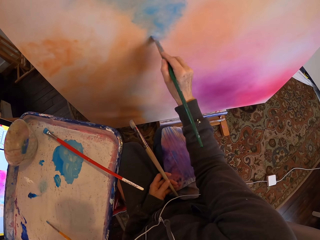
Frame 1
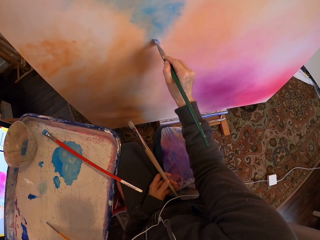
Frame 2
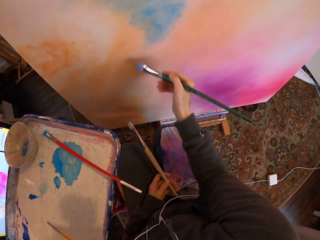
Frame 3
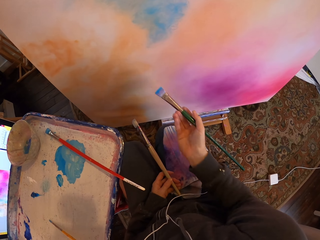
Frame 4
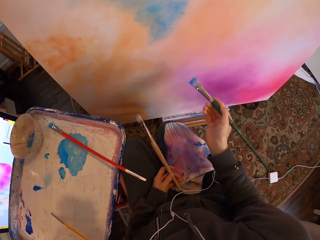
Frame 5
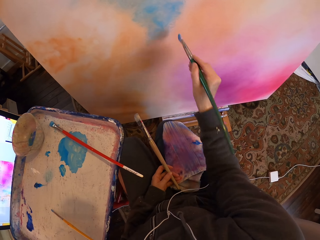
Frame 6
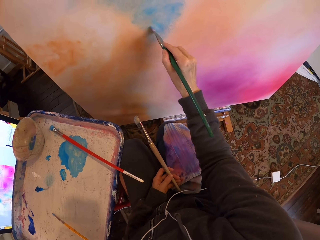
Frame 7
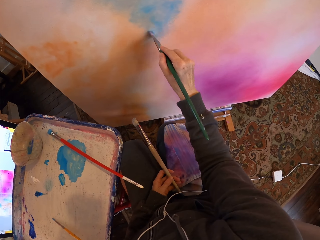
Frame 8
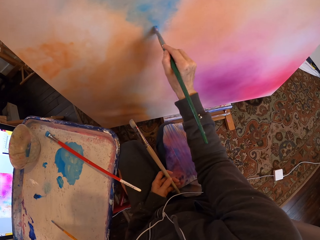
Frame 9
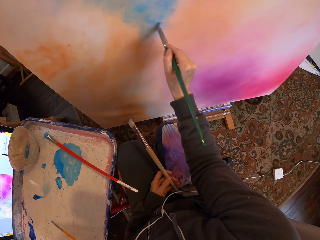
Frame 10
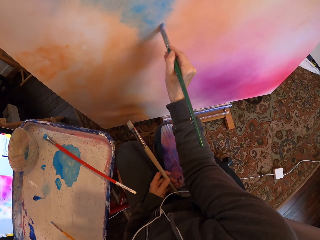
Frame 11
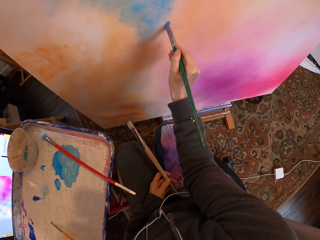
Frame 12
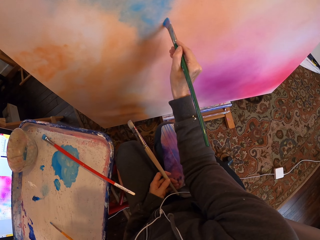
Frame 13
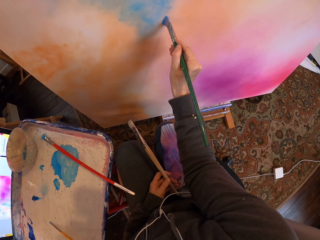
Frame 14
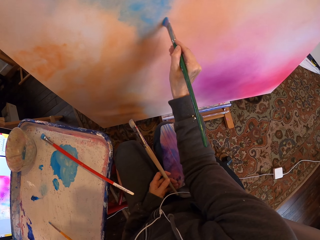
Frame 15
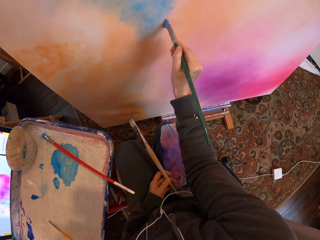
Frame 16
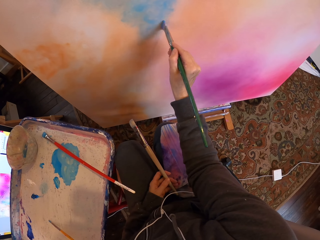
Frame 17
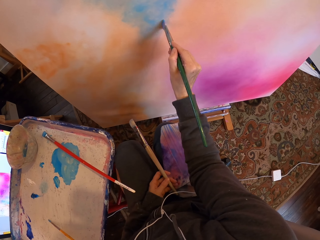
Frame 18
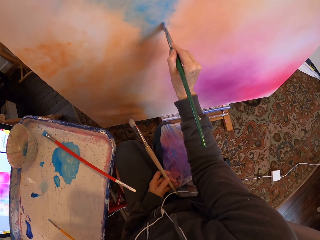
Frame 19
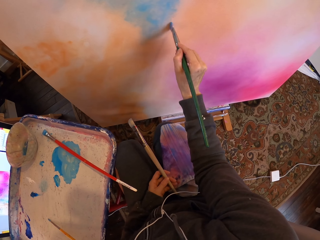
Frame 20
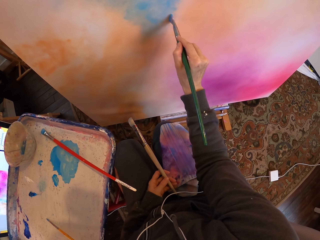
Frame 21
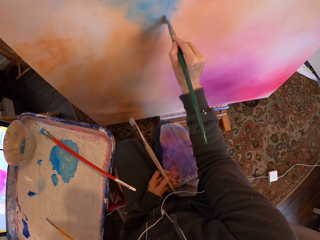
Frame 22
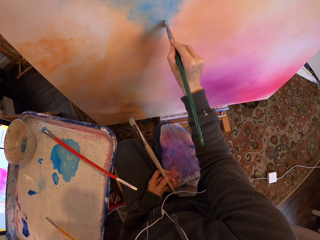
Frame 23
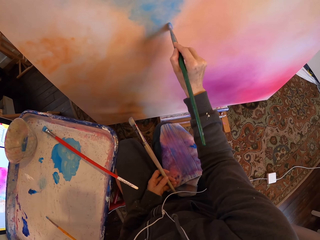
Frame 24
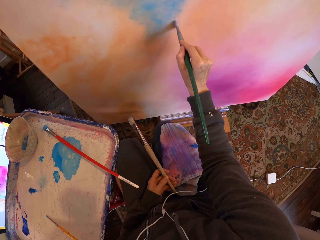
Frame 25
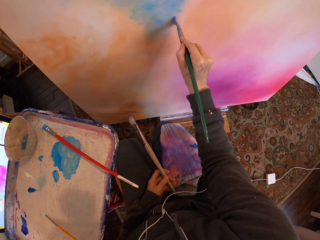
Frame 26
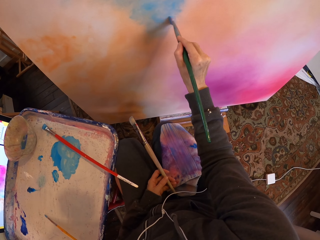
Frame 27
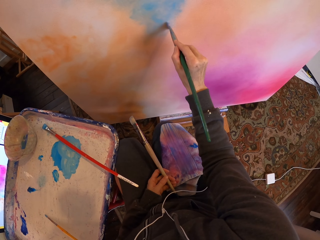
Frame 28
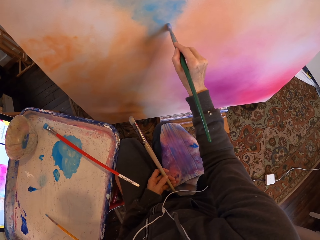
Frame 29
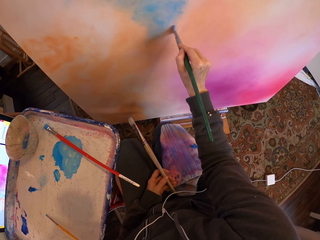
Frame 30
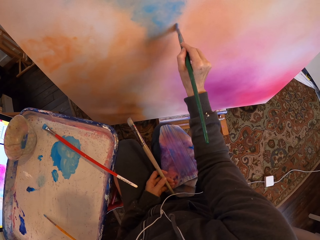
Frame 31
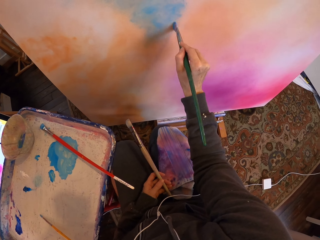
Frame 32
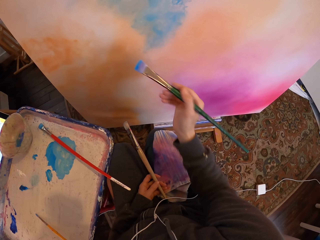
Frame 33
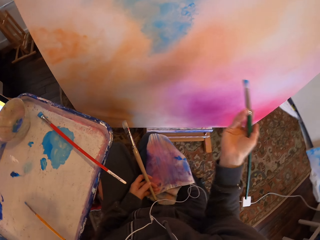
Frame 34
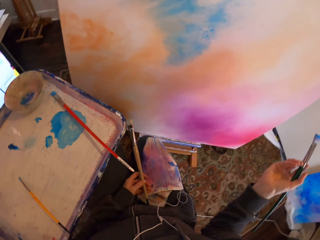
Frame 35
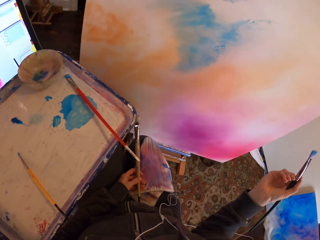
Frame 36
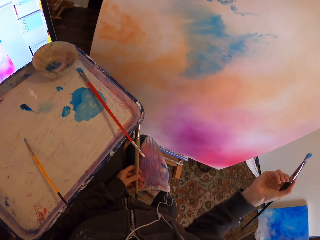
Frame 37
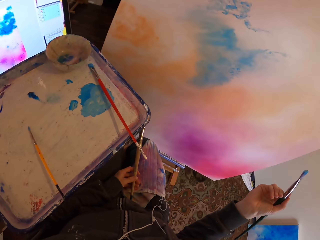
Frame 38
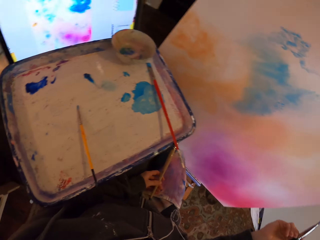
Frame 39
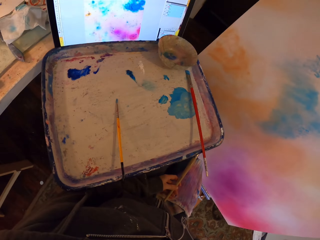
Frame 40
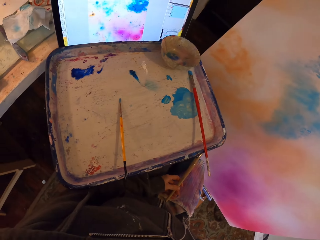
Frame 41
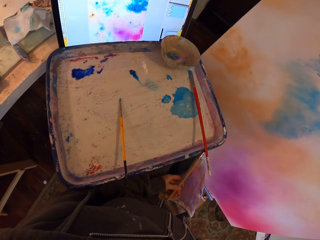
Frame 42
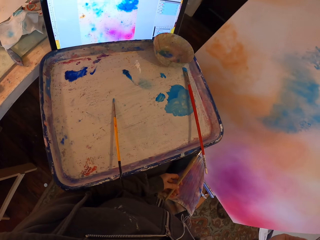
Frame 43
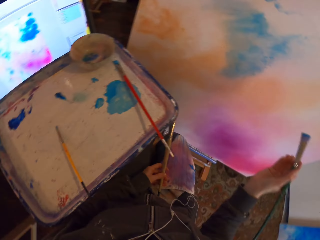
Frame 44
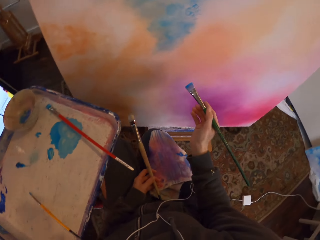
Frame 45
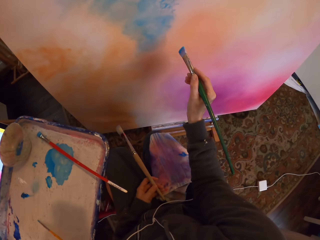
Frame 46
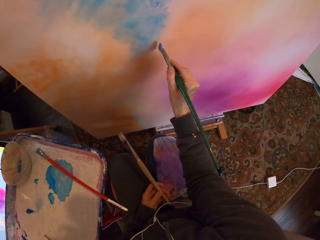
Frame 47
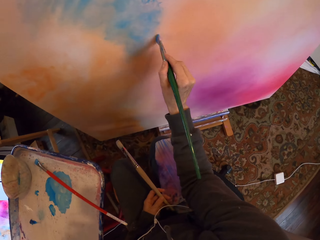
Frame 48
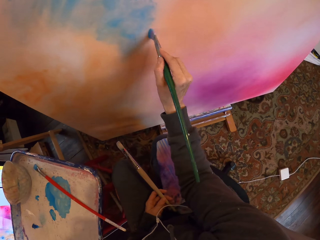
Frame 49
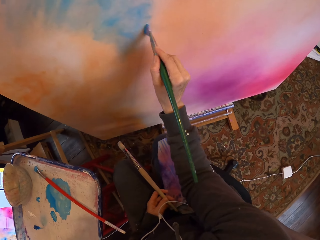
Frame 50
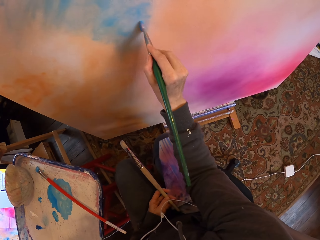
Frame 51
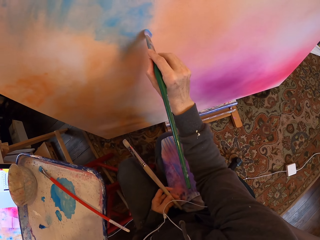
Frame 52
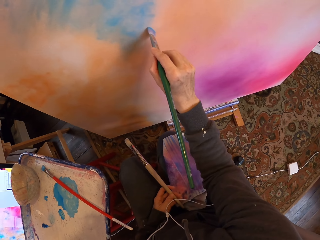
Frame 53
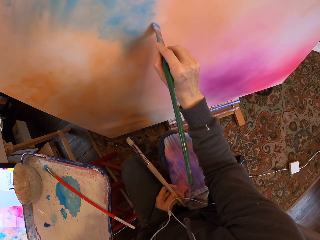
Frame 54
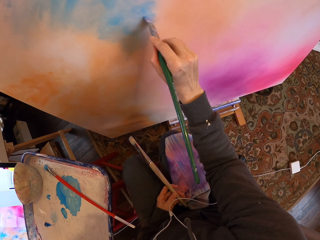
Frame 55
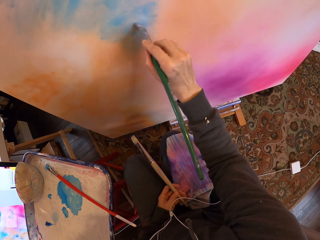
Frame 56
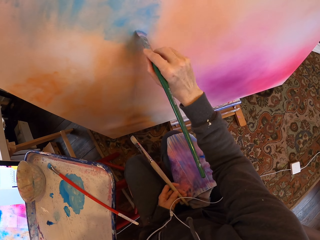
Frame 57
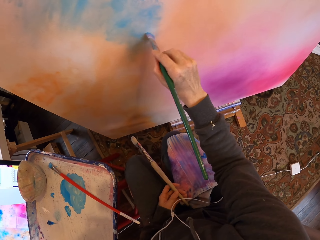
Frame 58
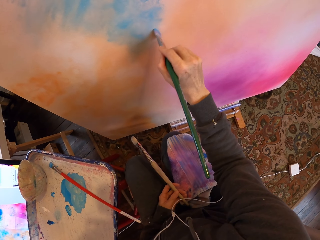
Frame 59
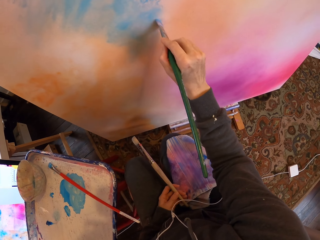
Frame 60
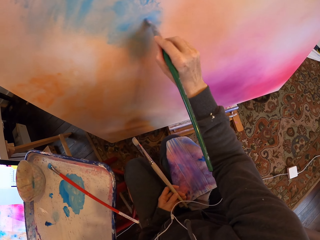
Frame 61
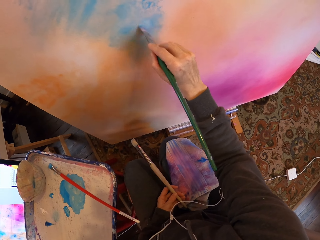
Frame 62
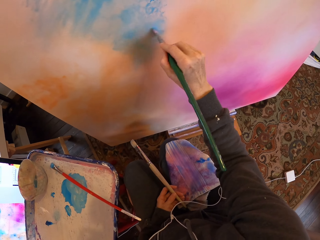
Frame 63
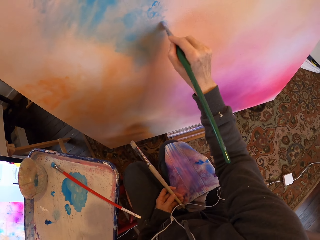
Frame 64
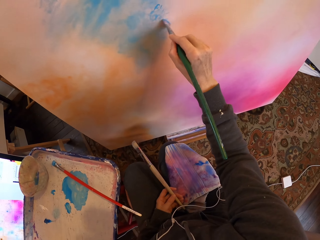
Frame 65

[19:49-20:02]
The camera wearer stares at a painting. They paint on a board.

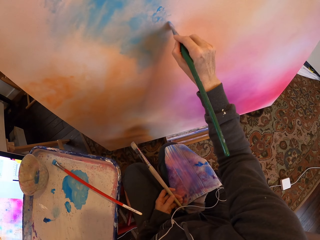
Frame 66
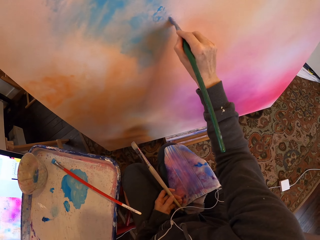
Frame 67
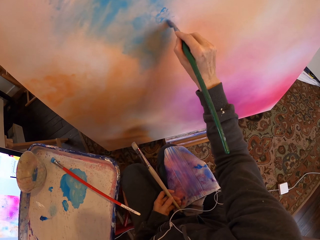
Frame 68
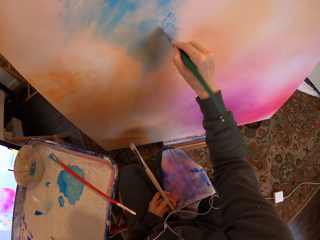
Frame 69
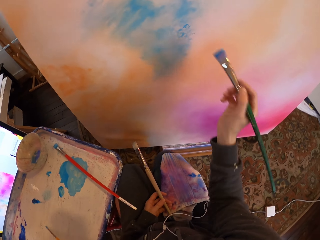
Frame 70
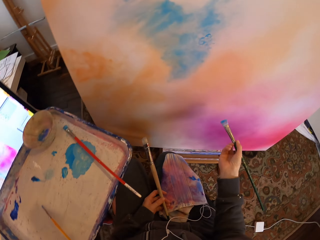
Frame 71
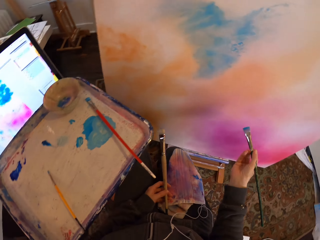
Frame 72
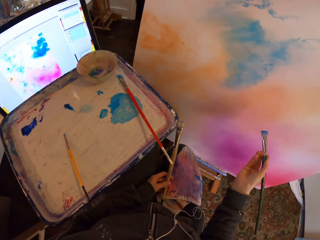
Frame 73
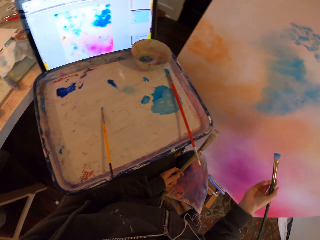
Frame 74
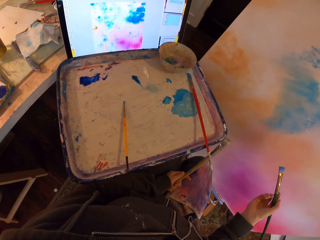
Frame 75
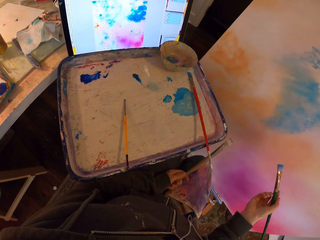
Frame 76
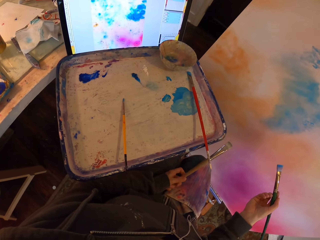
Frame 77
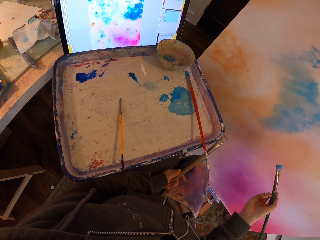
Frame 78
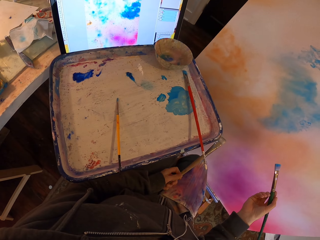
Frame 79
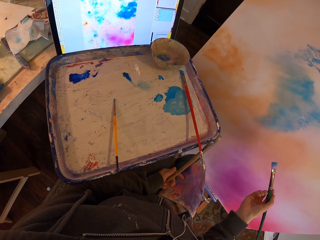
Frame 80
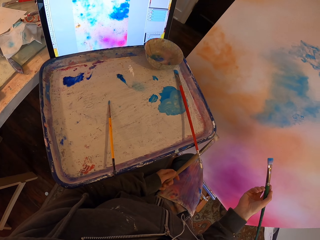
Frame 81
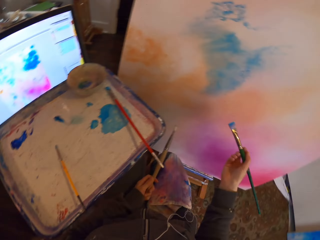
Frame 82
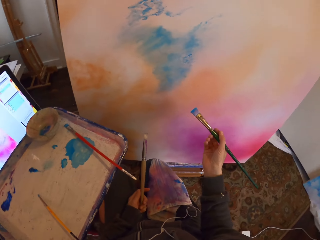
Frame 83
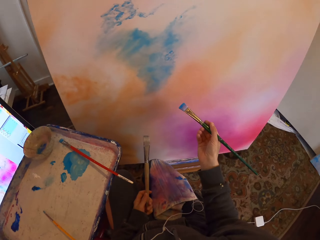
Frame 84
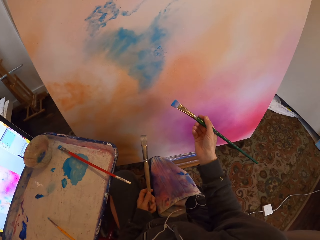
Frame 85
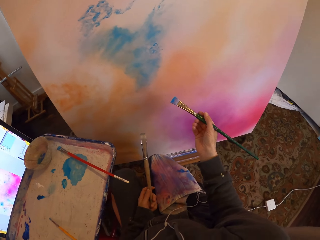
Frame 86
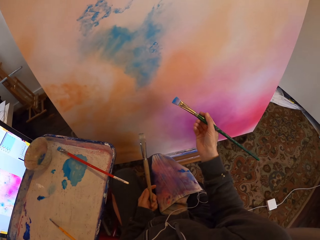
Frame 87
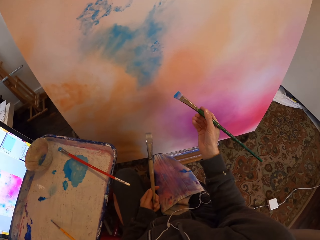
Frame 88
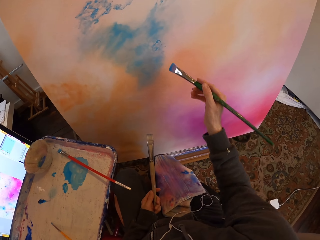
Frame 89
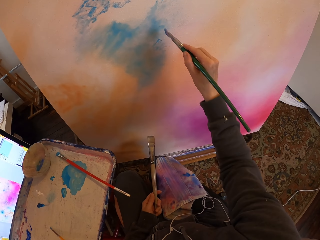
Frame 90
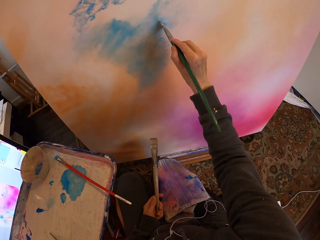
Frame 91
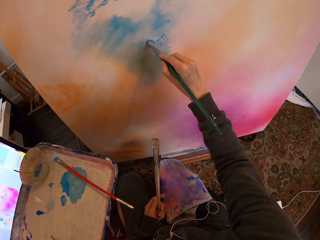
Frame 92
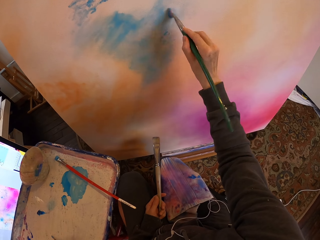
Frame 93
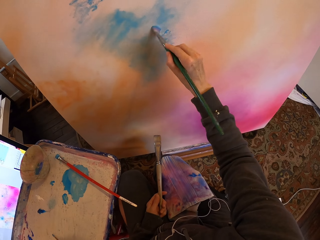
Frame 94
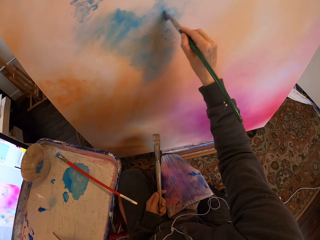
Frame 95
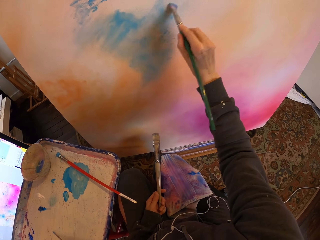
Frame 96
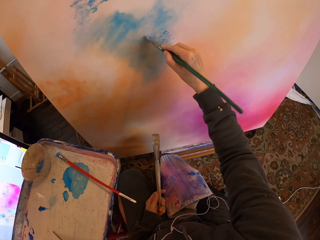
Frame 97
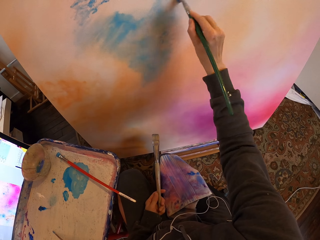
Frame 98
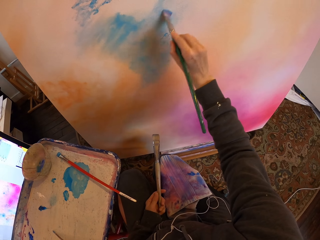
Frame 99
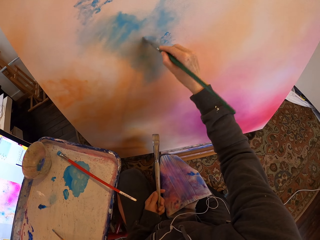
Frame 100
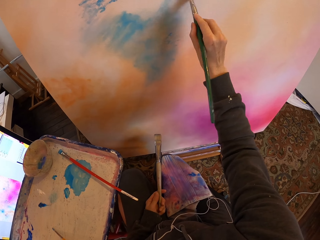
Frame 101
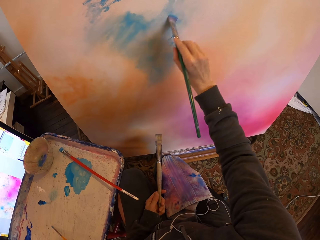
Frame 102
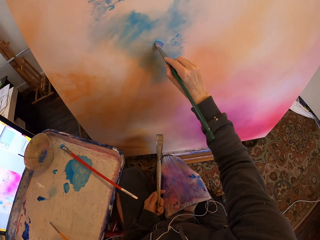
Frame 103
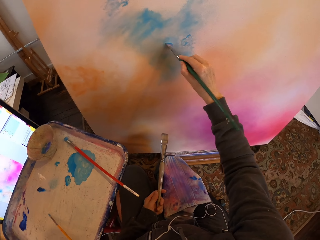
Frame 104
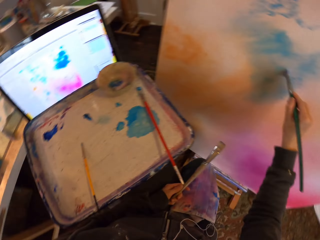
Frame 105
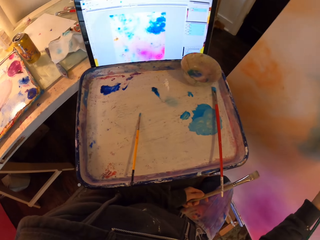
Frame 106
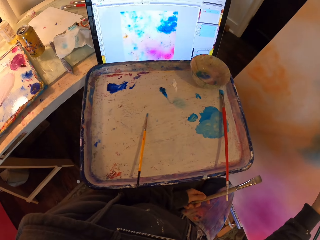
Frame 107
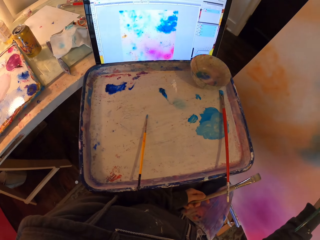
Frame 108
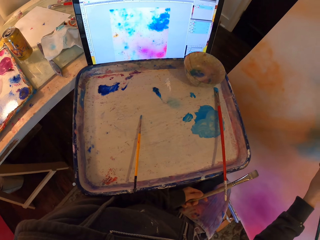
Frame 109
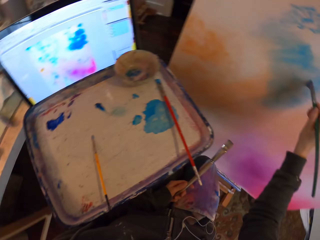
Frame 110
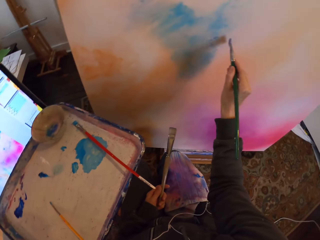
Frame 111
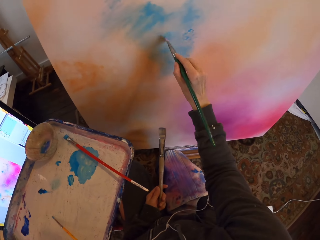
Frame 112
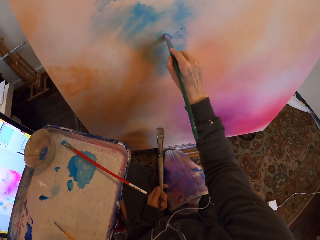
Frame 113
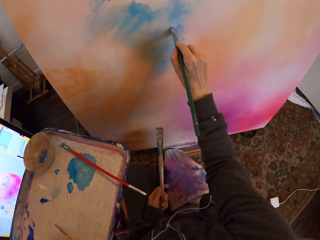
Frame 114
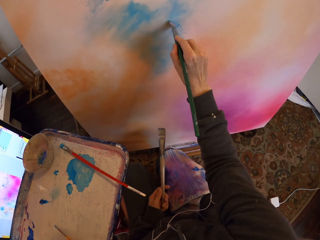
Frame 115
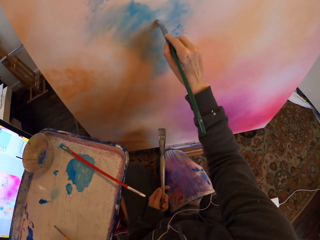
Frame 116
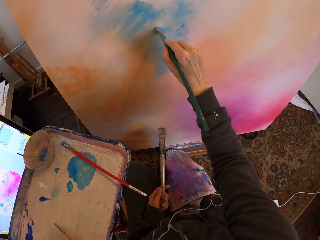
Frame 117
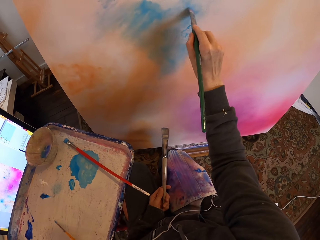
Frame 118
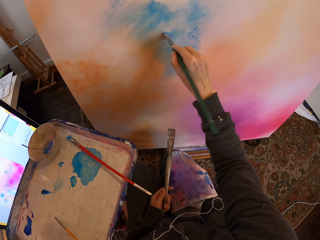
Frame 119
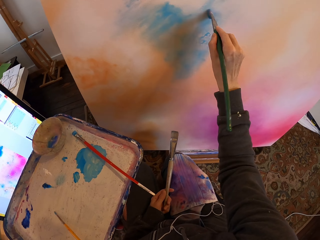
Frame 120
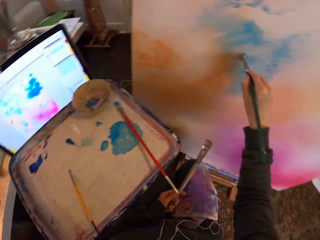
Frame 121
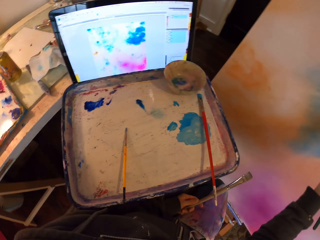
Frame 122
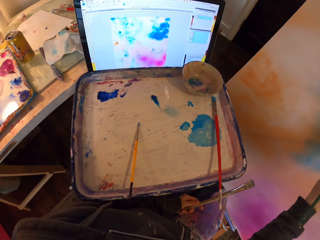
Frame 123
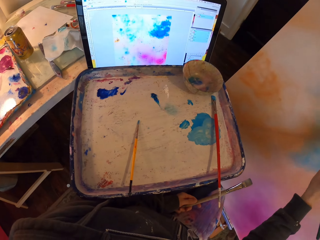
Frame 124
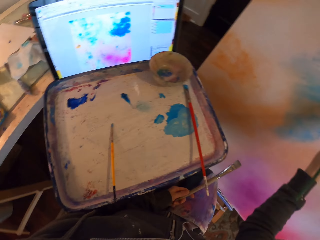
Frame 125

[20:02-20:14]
The camera wearer stares at paintings. They paint on a painting board.
